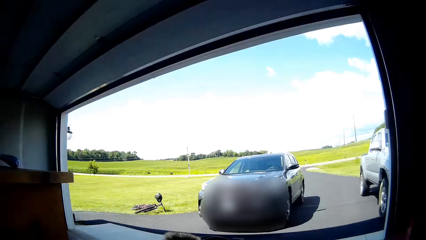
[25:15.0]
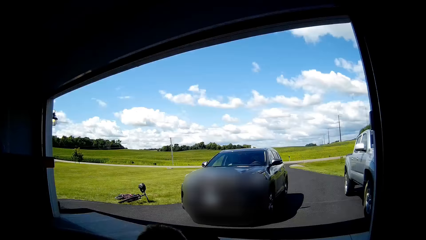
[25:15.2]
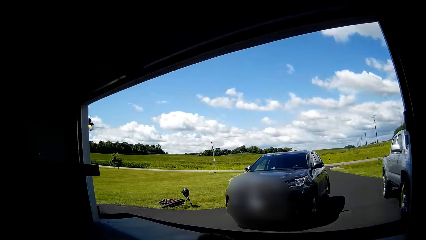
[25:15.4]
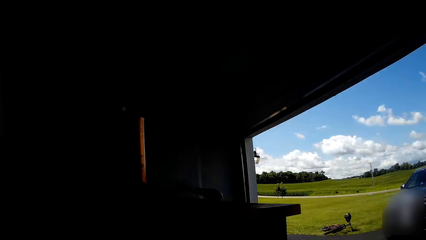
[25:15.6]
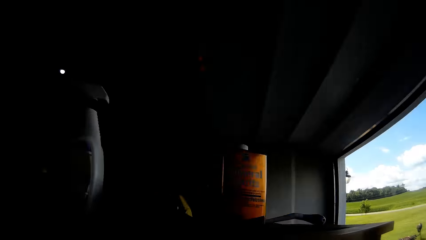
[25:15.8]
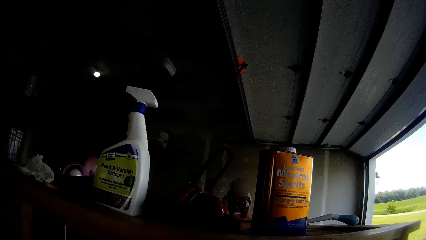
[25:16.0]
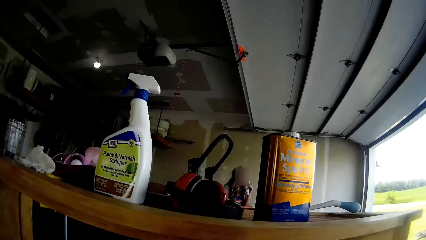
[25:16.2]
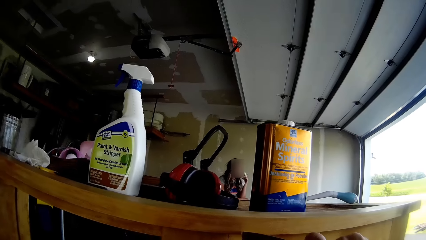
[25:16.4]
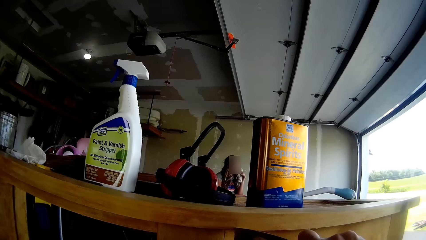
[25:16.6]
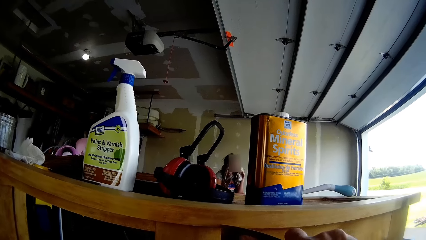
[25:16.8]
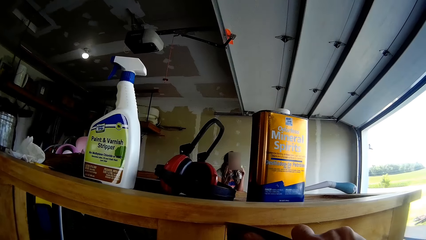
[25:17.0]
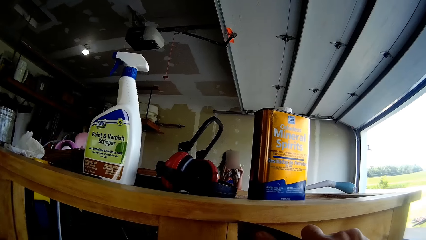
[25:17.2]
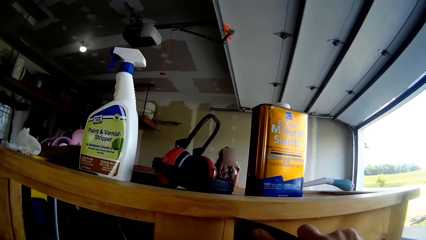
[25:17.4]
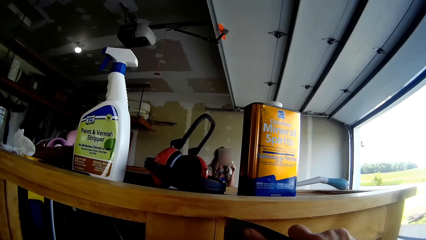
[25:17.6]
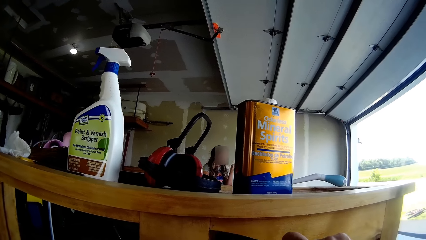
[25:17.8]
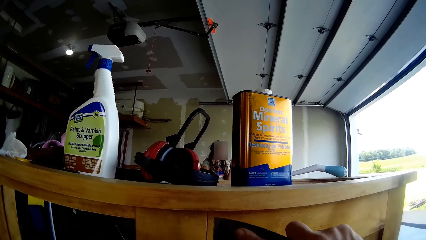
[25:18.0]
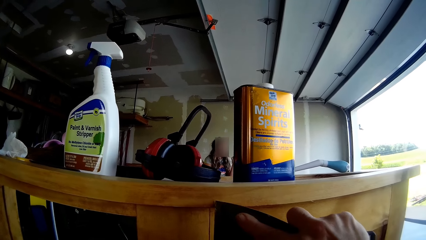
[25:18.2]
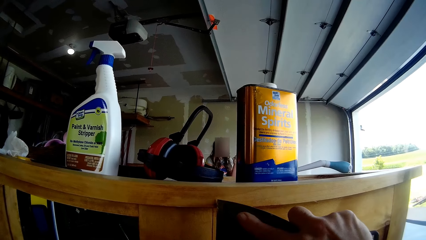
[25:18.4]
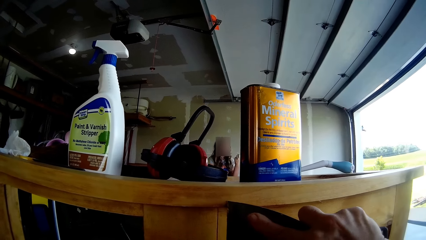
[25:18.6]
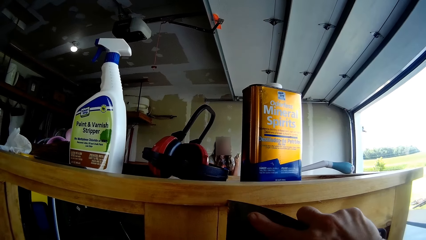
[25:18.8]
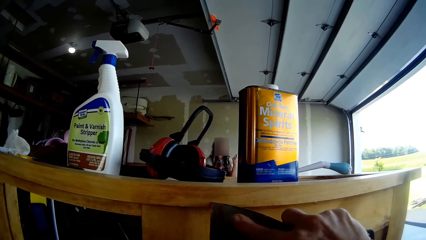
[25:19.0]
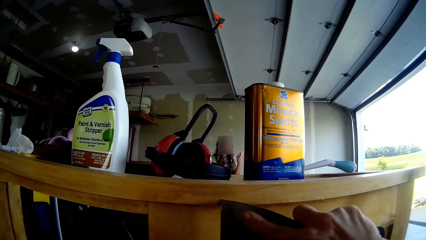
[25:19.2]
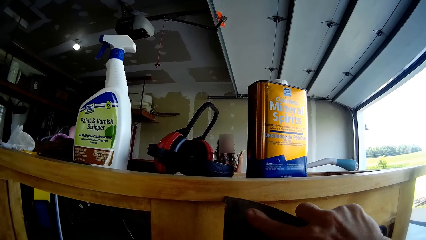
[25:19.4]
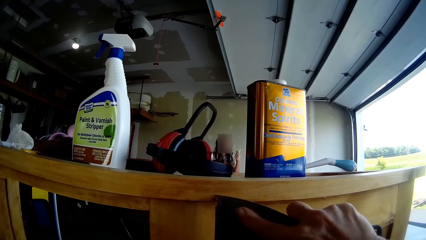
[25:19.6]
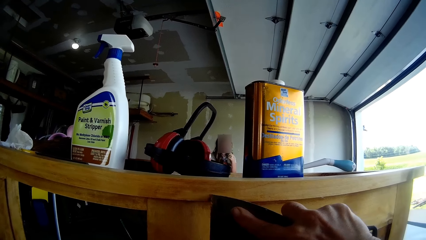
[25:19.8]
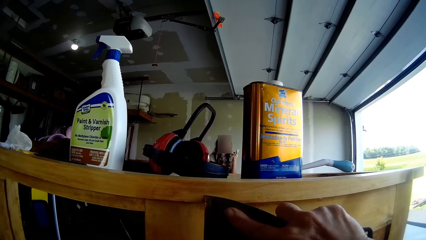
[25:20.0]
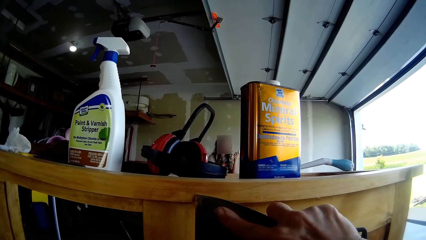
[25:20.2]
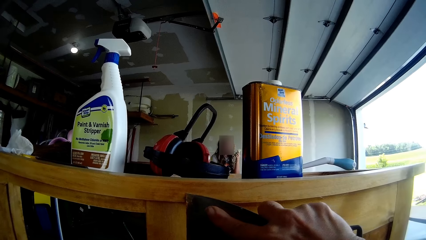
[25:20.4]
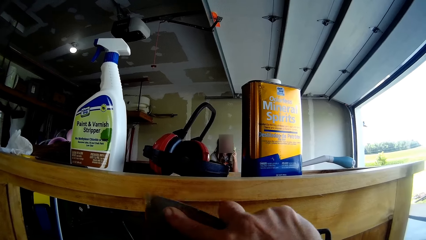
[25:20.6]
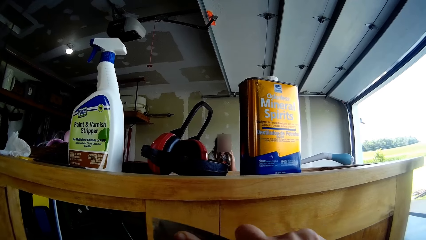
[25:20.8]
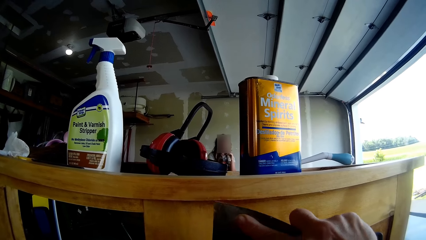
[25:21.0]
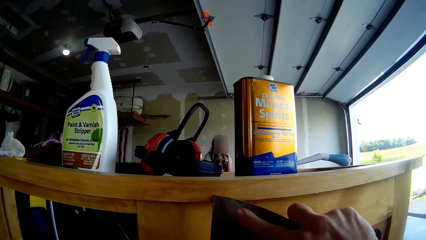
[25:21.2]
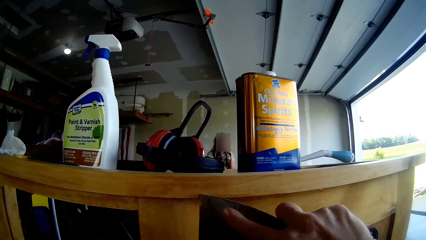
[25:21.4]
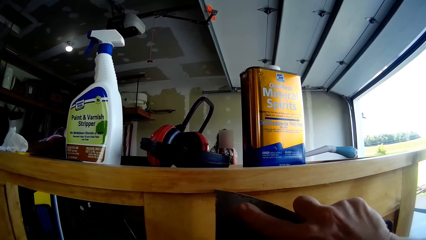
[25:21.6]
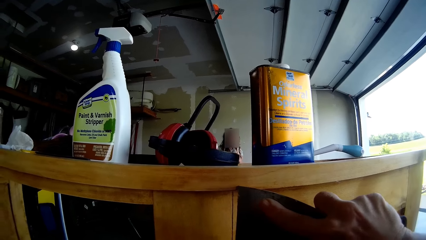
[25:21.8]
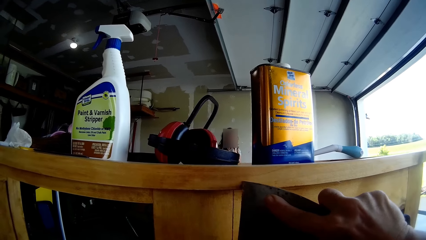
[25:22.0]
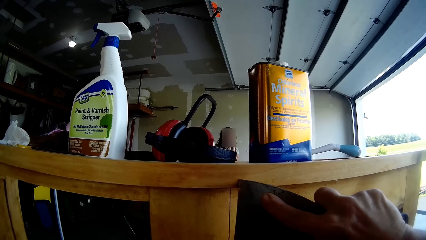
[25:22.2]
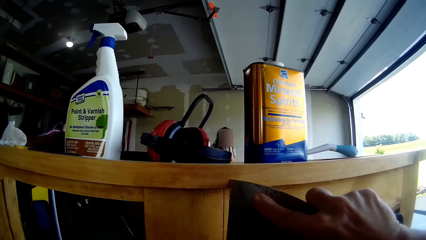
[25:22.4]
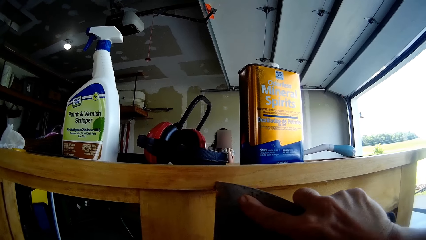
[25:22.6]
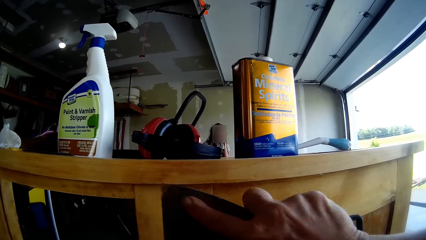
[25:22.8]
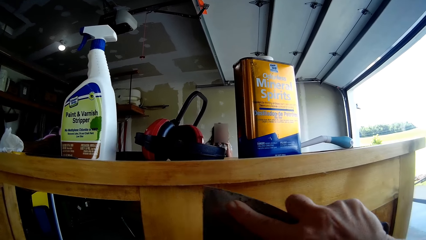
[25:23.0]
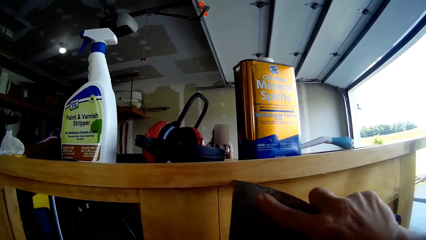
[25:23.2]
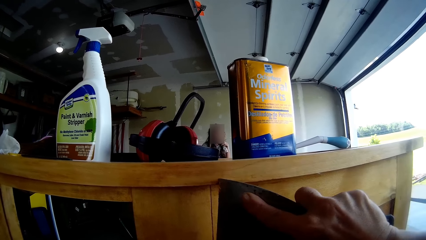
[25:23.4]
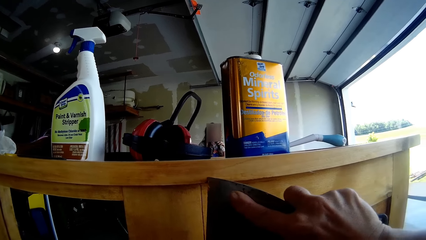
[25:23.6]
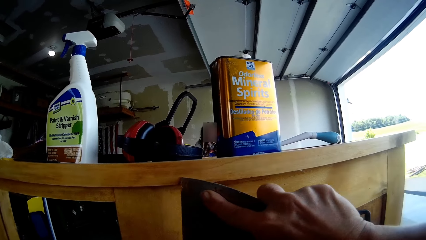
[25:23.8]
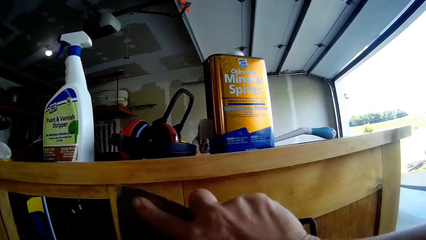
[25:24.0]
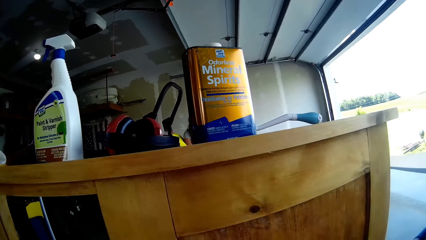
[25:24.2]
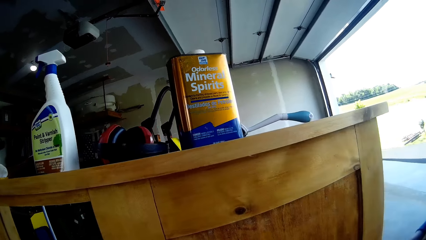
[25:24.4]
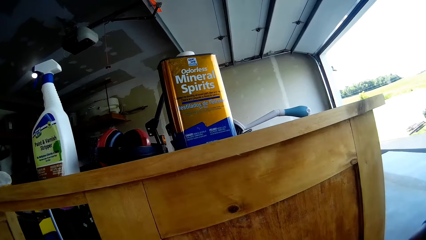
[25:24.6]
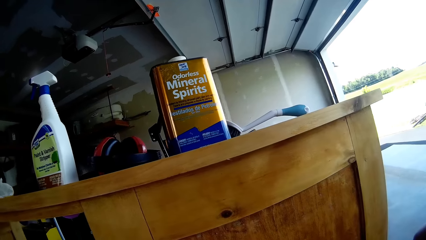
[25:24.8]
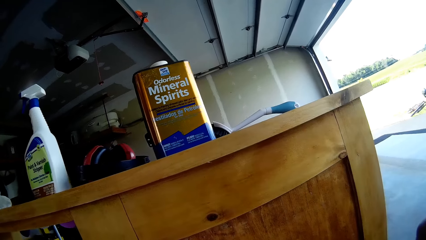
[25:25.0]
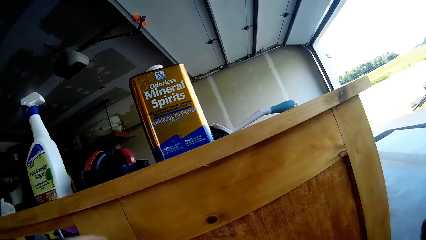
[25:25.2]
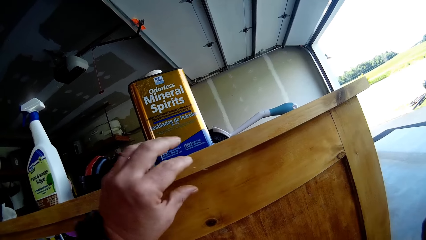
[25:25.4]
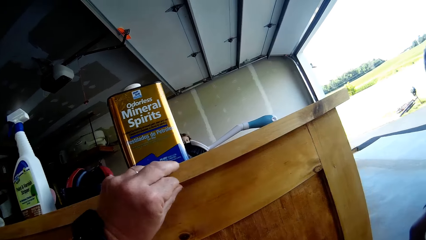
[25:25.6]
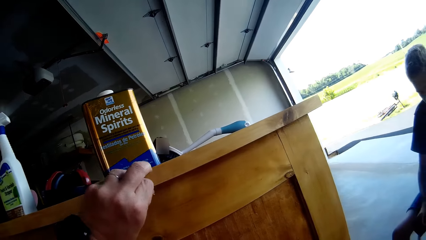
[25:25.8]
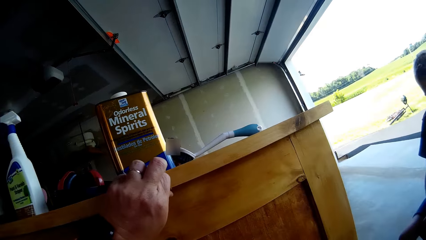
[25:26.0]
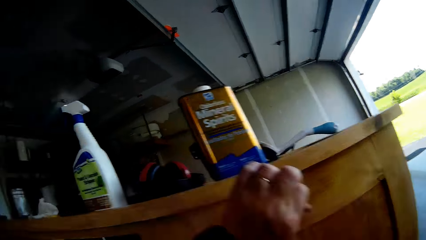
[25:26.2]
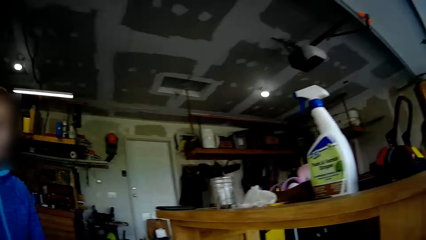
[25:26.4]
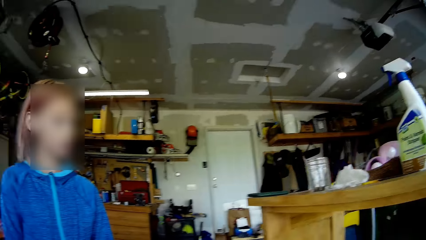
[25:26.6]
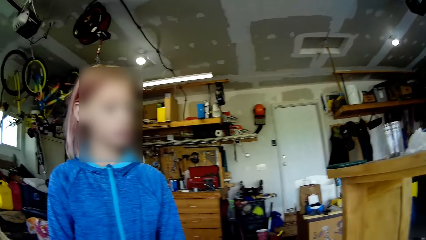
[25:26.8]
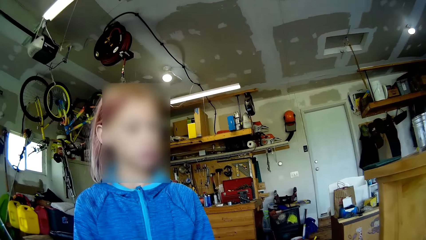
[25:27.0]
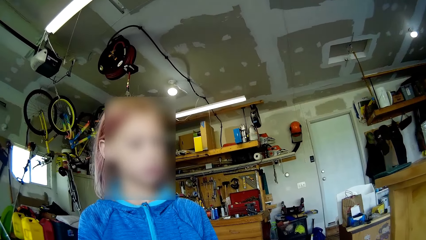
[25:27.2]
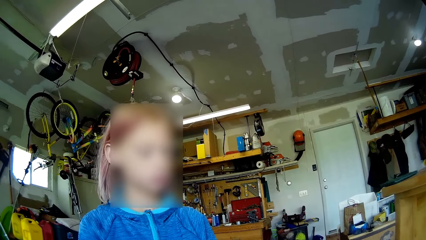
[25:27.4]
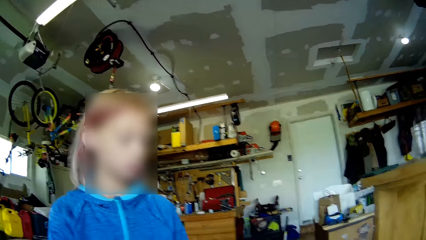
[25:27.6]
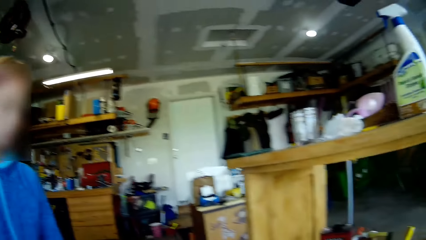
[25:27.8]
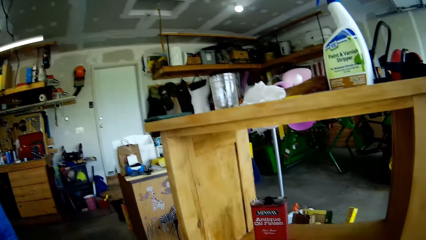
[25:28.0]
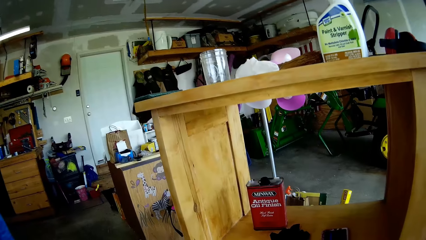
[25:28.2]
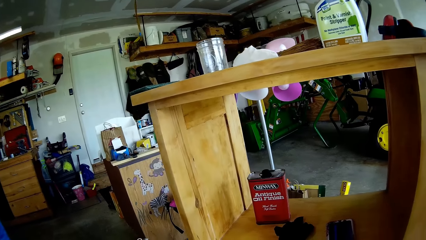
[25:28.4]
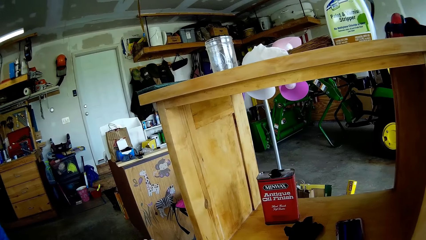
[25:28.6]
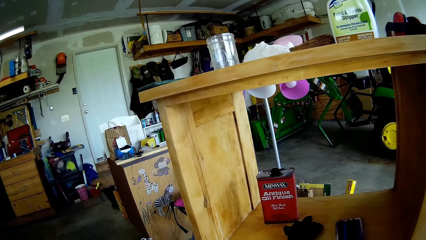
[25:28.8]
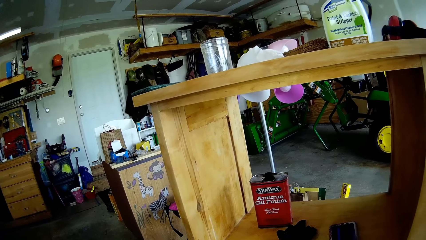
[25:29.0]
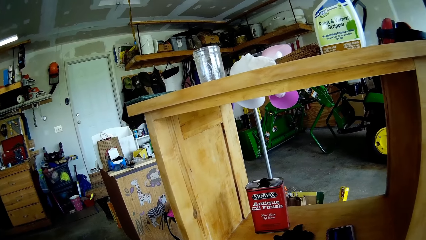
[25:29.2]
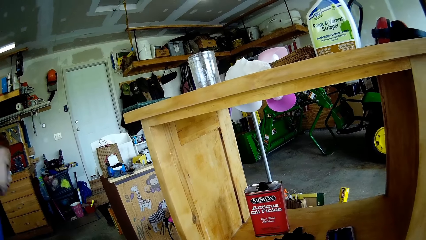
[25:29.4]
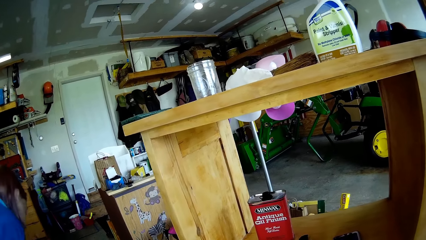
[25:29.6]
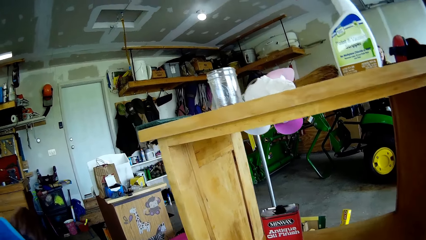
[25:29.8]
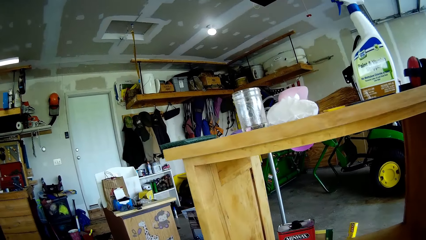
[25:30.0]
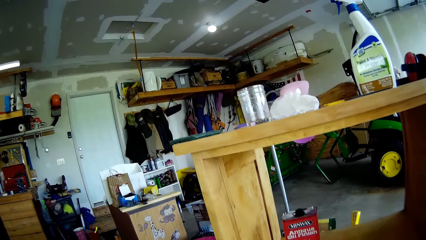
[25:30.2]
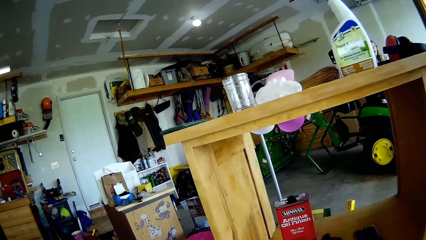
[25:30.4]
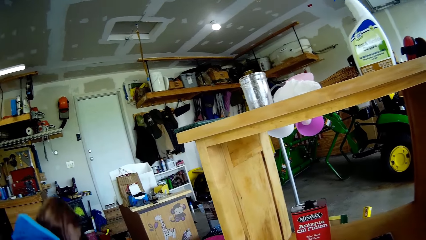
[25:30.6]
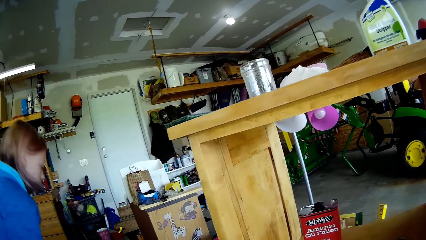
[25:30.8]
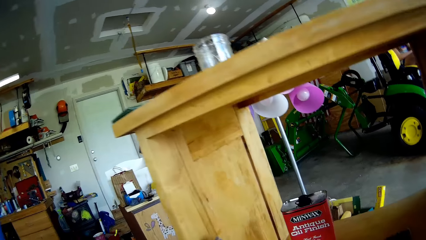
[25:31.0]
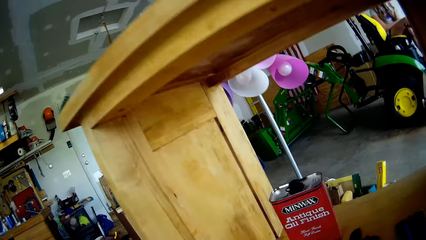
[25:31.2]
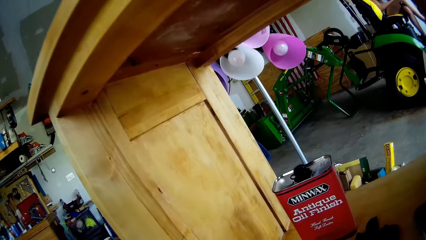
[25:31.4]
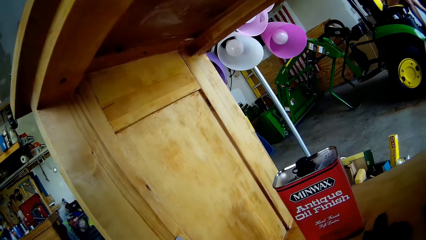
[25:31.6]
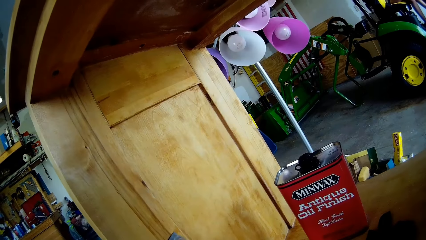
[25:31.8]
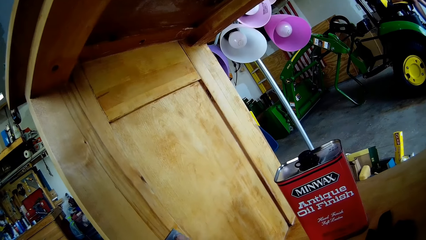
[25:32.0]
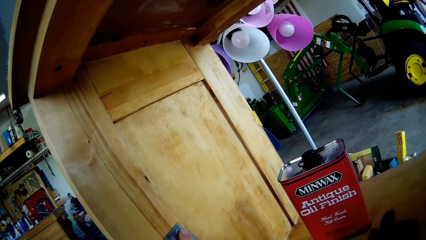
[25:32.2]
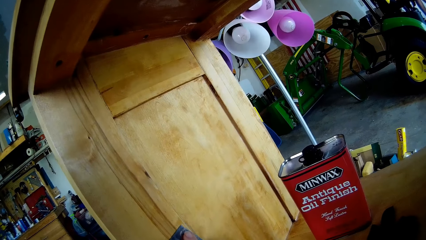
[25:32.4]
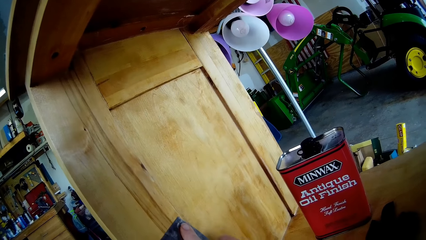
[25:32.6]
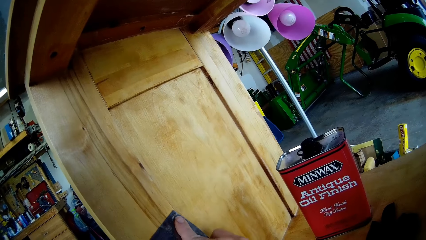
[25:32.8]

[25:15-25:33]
The camera wearer looks around. They look around again. A lady eats something. Another lady gestures and moves her hand to the opposite side of the camera wearer. The camera wearer pulls a wood. They look around. A third lady converses closer to the camera wearer. The third lady bends on the floor and stands up.
